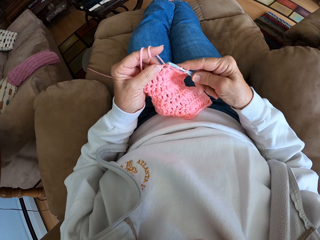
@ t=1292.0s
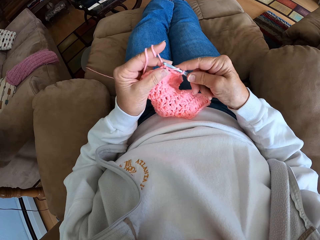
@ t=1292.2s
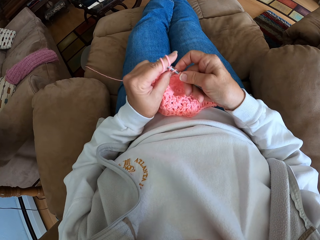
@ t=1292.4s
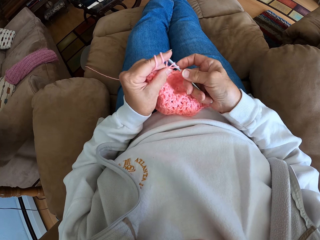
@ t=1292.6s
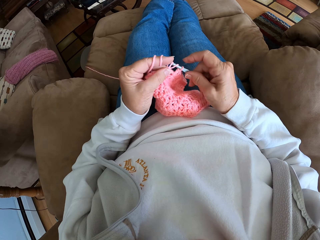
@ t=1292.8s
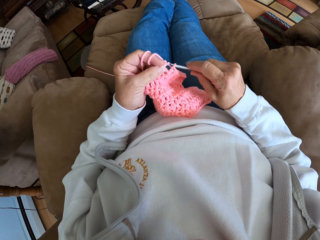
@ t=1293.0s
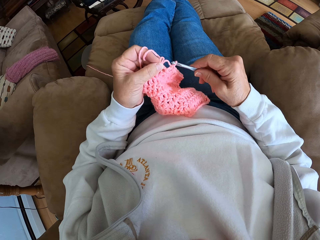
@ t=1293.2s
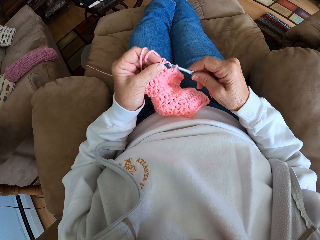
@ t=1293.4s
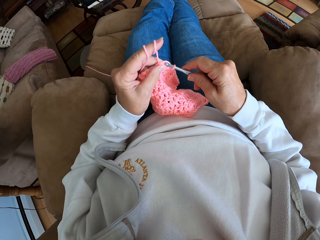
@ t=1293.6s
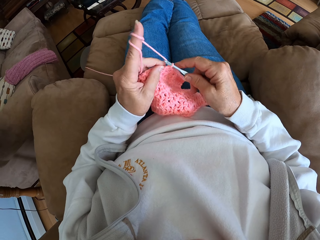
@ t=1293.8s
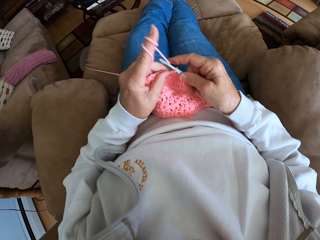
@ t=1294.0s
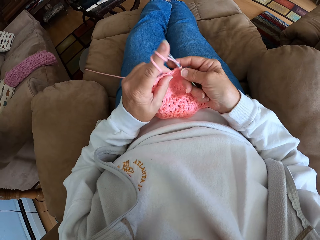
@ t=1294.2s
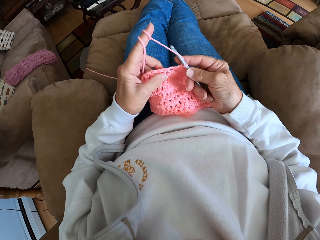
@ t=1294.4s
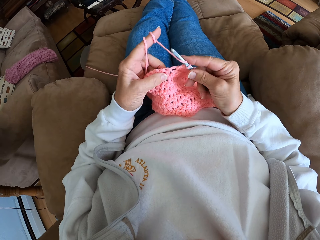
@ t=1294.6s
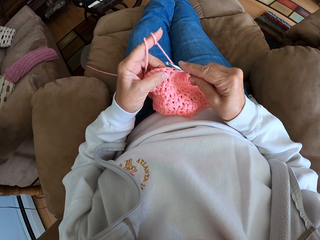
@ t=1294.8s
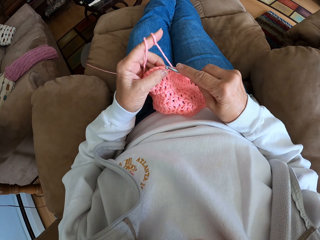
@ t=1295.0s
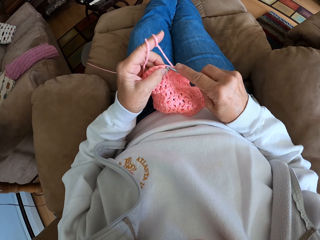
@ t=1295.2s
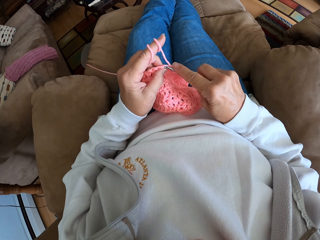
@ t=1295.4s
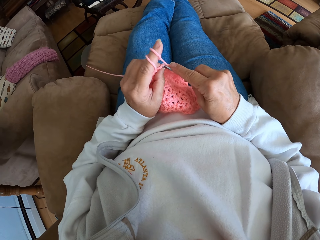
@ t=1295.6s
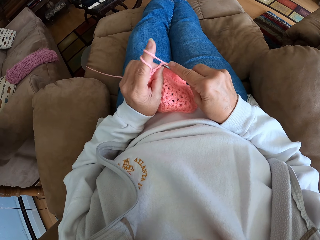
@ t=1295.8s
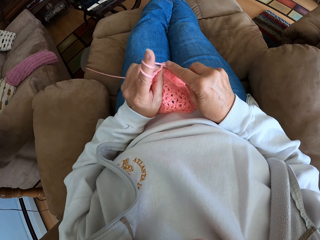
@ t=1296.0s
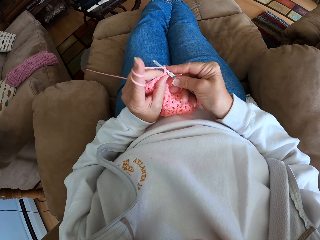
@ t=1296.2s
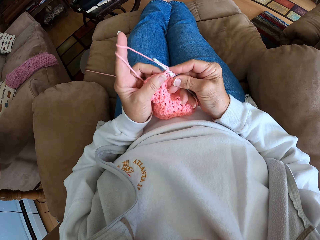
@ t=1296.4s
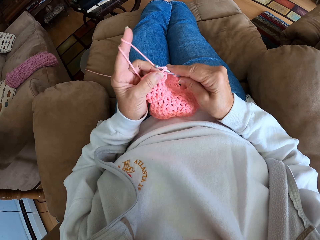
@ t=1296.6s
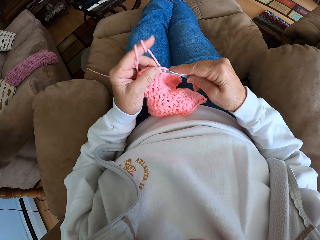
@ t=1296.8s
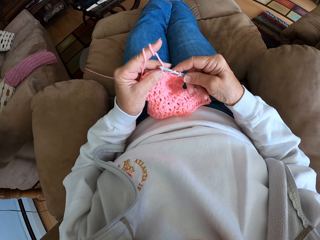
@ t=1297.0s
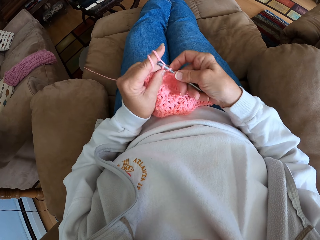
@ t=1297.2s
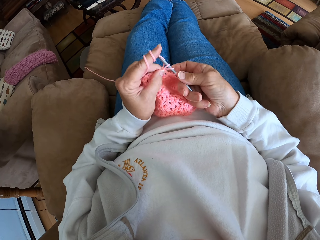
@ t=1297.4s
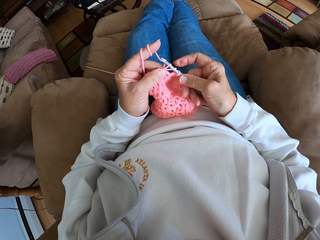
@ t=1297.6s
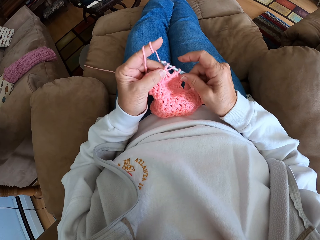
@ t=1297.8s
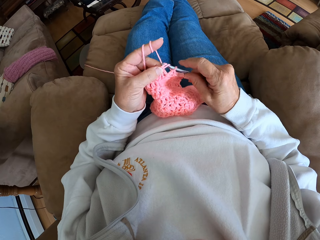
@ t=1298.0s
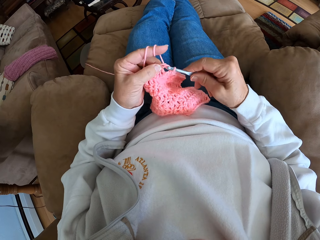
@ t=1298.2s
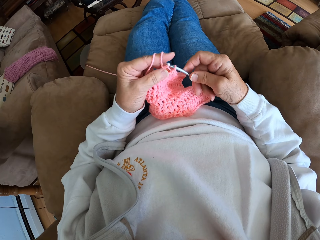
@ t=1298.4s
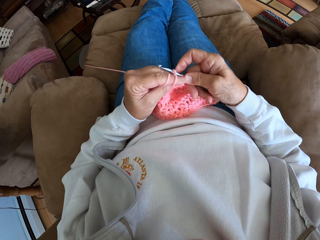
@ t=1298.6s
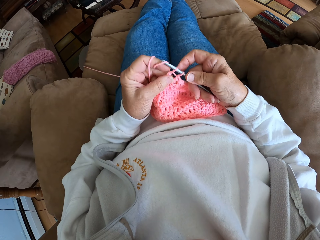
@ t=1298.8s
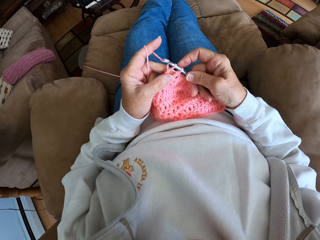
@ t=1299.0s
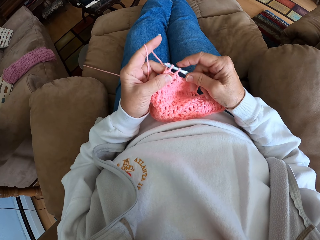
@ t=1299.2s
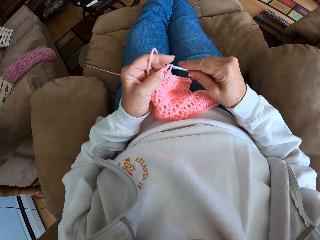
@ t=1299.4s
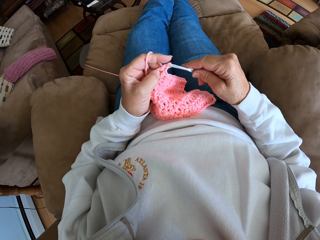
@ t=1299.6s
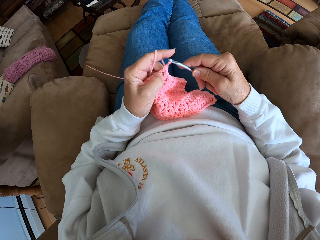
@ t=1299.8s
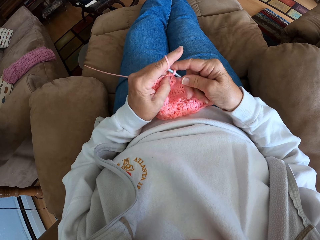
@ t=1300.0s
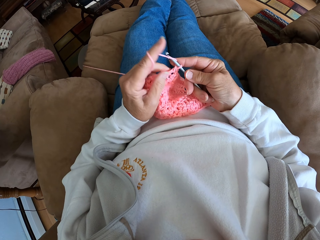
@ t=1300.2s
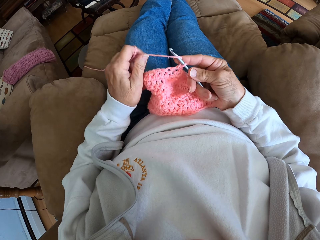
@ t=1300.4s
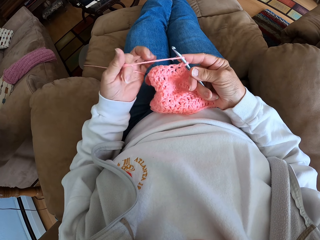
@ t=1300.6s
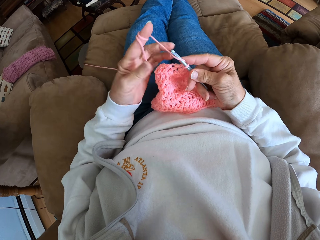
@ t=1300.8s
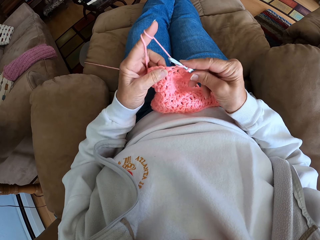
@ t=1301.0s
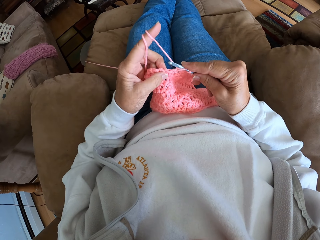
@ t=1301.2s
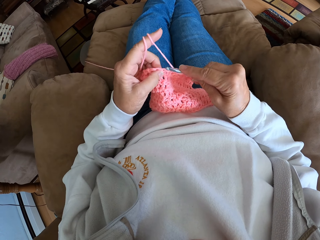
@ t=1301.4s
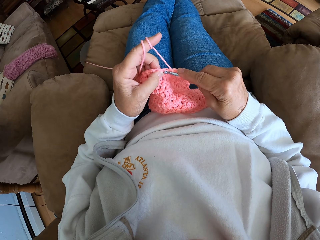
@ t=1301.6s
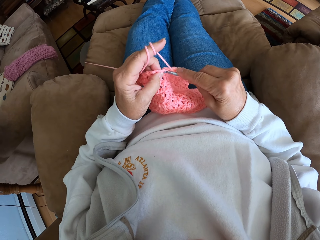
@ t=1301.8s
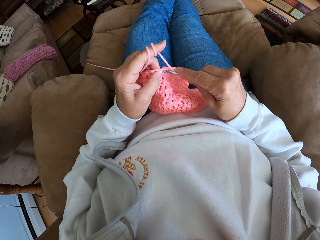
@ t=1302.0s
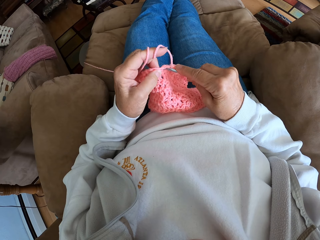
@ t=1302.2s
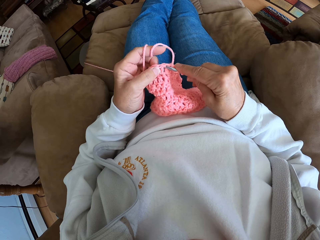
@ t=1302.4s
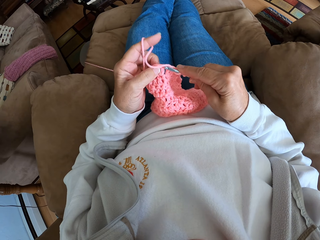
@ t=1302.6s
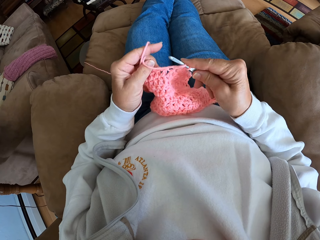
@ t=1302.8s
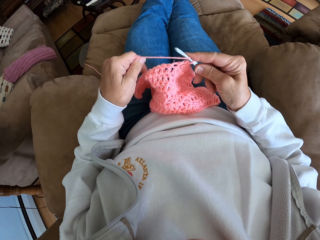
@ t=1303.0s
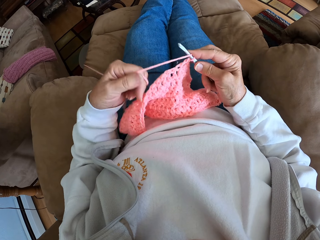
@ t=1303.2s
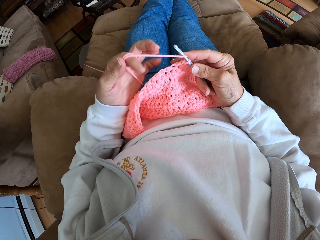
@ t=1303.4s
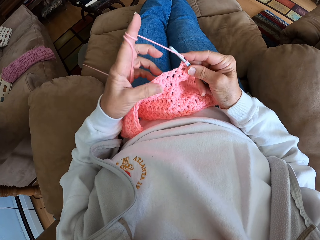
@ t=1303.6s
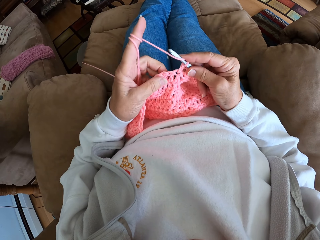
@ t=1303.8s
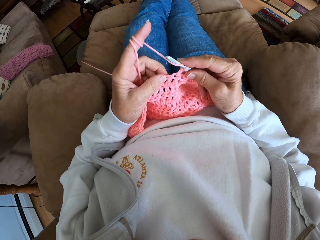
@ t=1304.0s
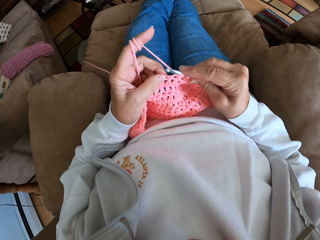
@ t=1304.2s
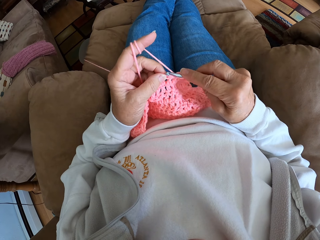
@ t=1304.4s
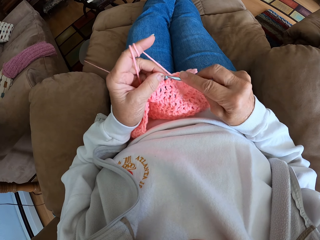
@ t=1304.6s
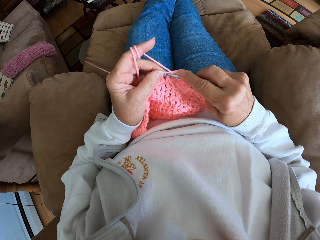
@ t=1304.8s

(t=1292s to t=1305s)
The camera wearer rolls the hand-knit yarn on her index finger. She knits the garment with her hand. She rolls the hand-knit yarn on her index finger.

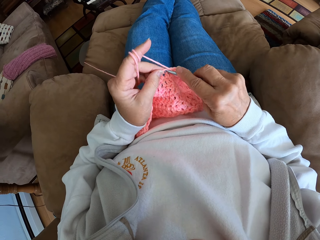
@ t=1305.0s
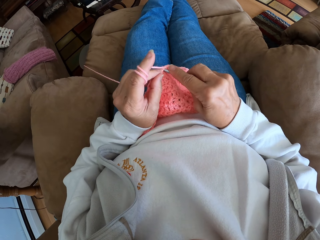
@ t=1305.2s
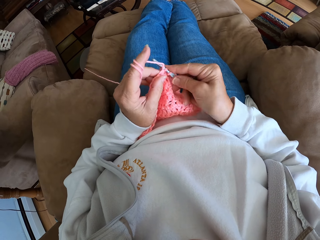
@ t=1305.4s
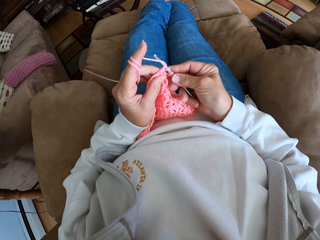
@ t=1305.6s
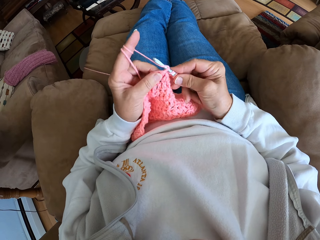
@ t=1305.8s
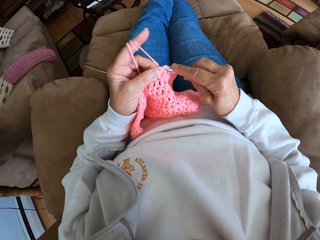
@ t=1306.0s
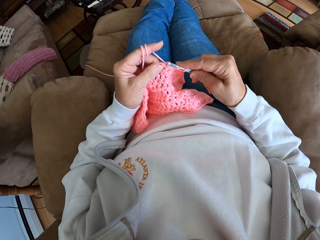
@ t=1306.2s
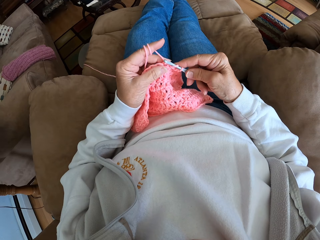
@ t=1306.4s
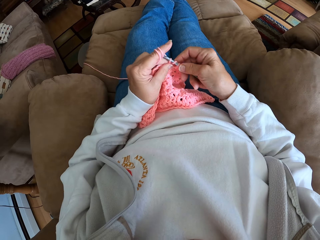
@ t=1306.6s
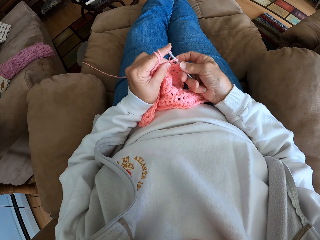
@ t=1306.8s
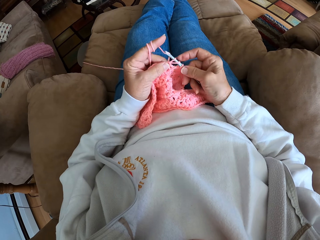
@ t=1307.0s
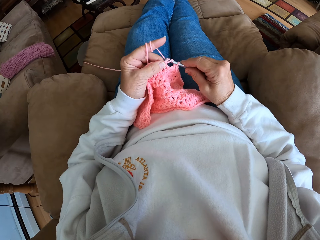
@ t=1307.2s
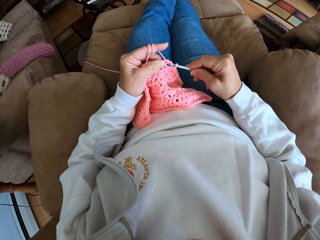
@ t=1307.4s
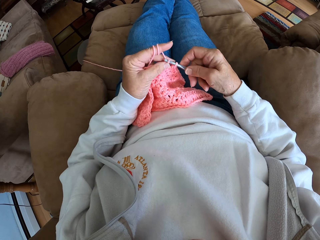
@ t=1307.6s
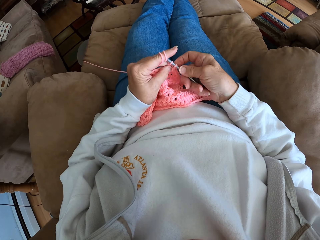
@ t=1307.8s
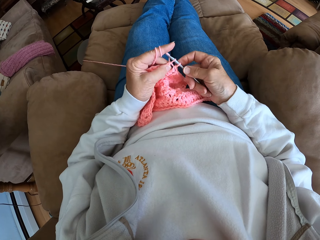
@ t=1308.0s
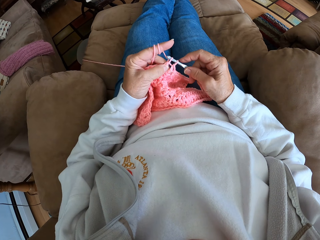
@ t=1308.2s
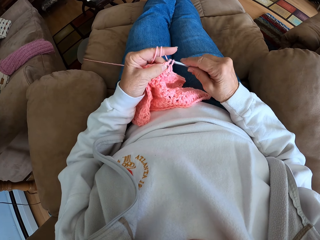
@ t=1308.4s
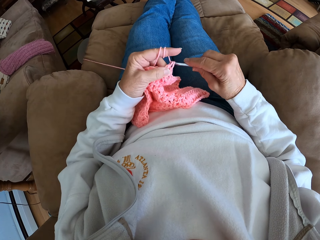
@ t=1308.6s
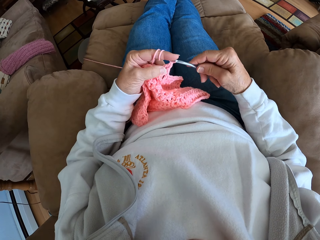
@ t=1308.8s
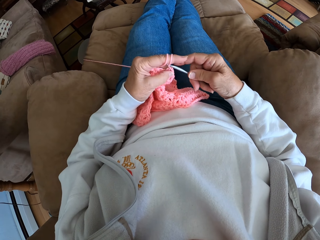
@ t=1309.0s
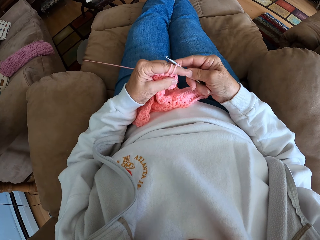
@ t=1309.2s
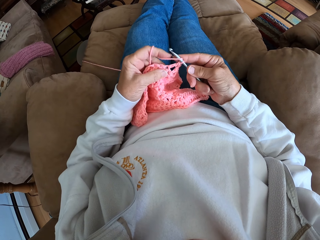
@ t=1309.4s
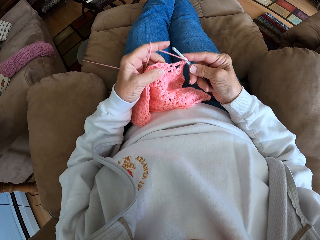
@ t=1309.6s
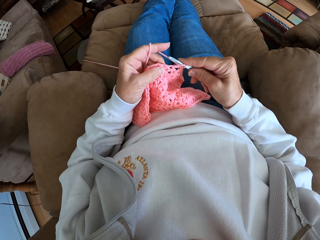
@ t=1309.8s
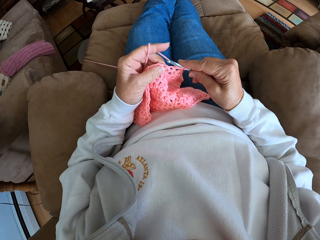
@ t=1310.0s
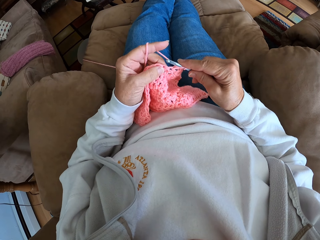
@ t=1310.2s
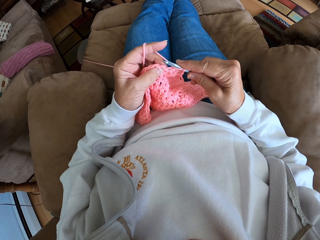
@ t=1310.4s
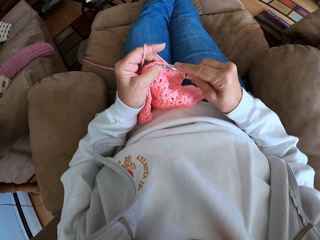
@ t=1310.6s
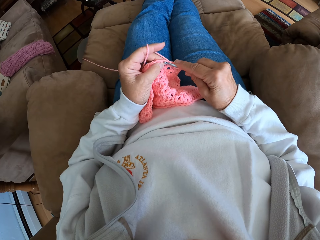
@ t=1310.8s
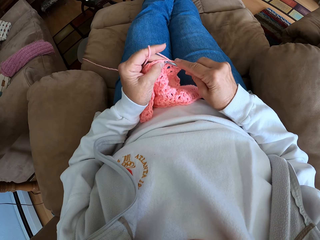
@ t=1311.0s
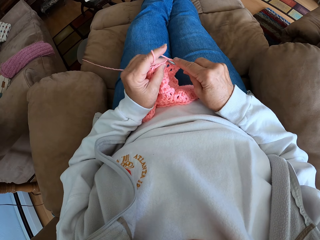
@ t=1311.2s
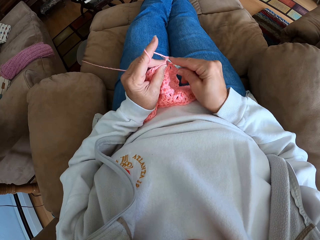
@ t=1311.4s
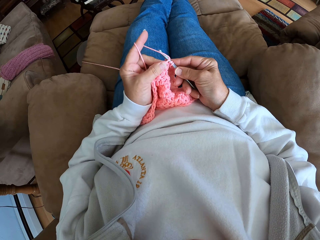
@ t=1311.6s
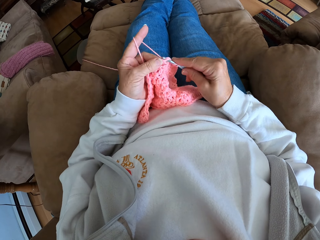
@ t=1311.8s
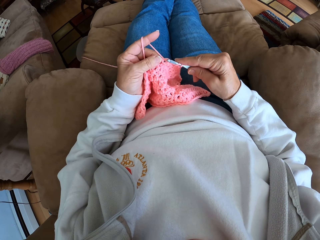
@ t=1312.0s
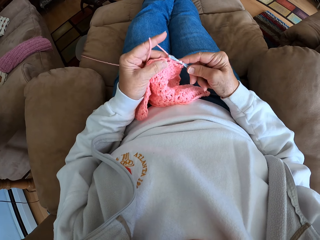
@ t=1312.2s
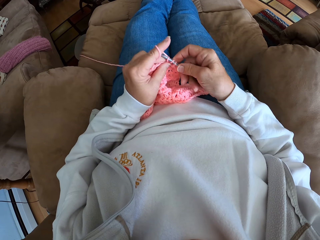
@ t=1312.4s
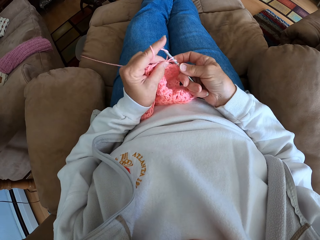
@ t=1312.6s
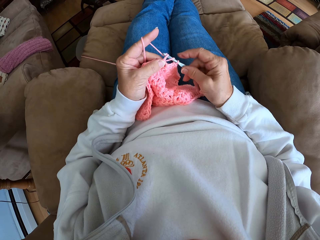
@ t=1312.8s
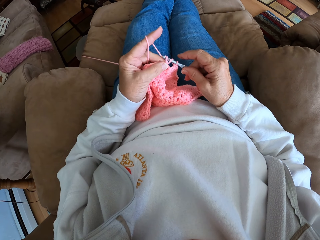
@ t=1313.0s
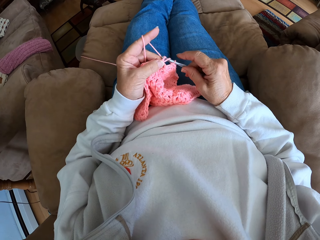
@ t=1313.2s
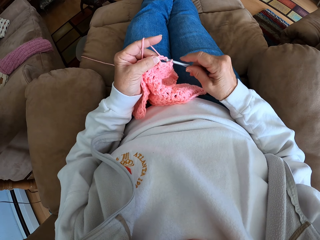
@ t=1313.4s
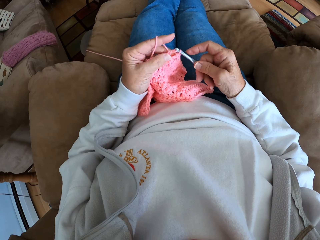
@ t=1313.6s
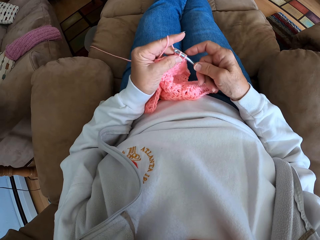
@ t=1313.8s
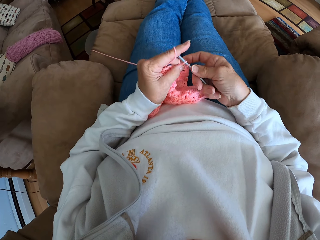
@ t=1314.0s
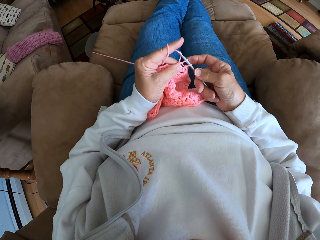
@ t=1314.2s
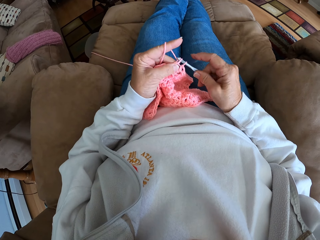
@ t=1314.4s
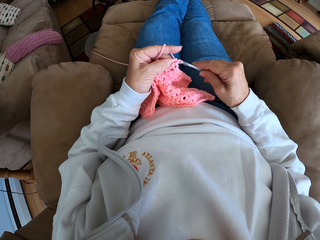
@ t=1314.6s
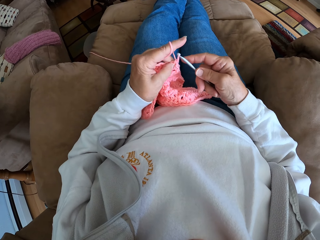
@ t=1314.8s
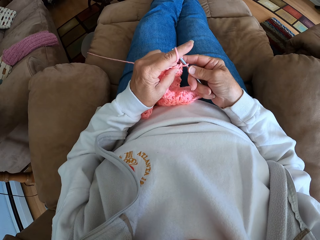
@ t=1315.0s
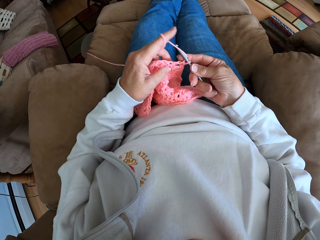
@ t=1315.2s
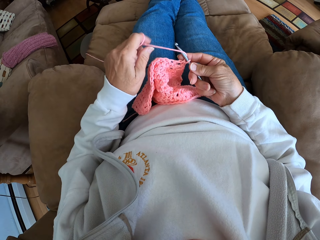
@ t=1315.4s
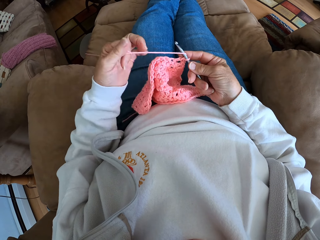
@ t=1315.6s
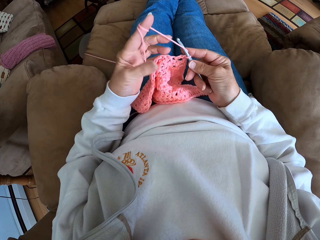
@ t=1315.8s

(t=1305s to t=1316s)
The camera wearer knits the garment with her hand.
